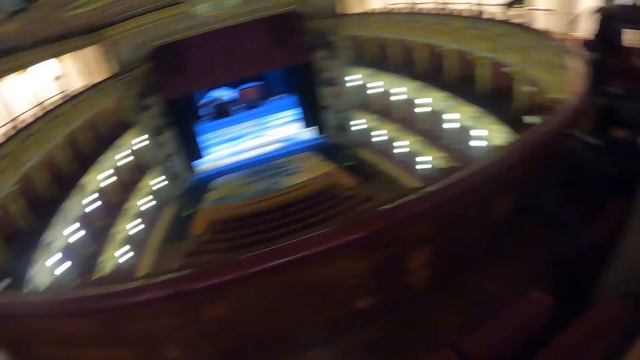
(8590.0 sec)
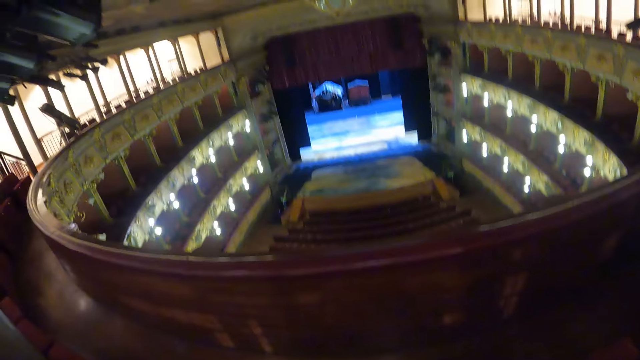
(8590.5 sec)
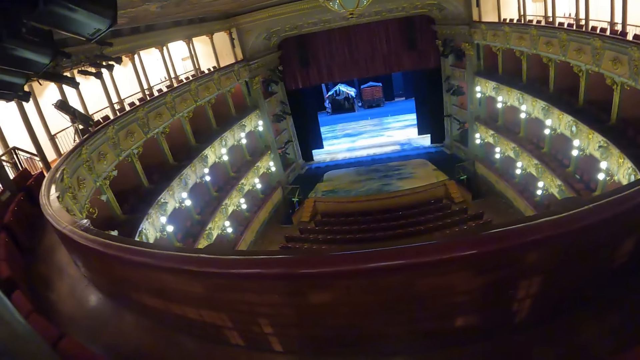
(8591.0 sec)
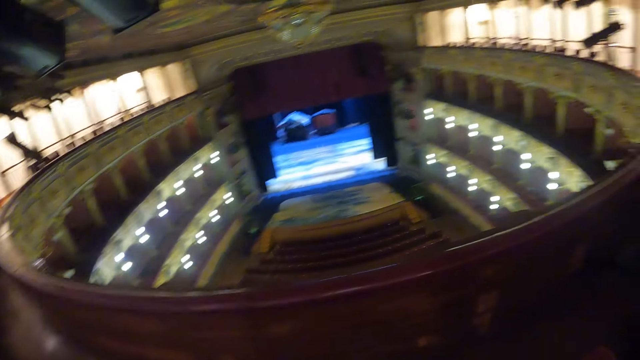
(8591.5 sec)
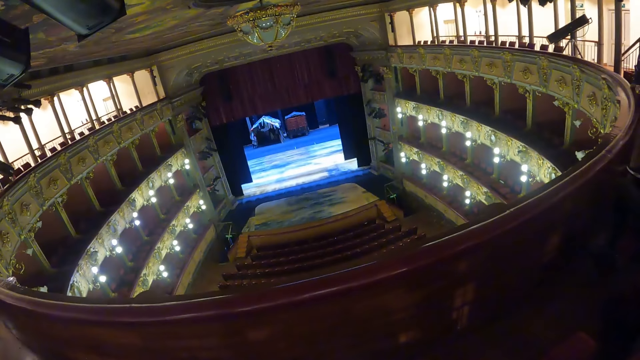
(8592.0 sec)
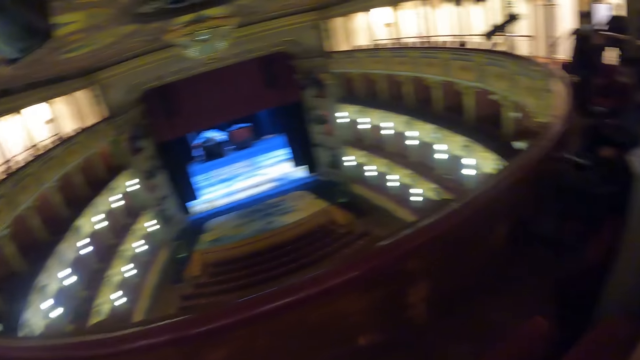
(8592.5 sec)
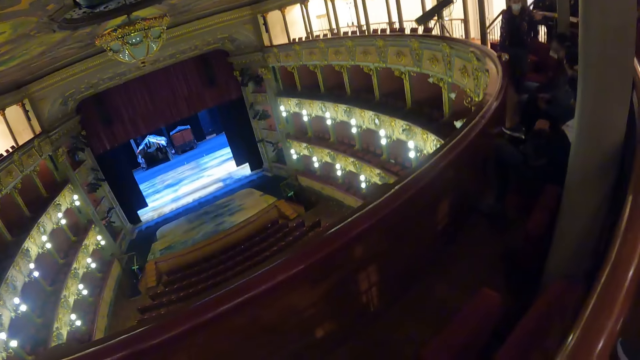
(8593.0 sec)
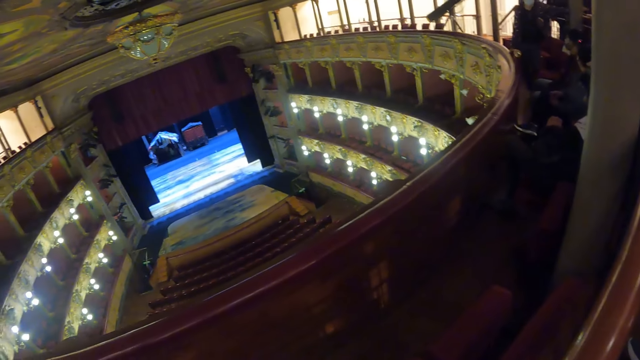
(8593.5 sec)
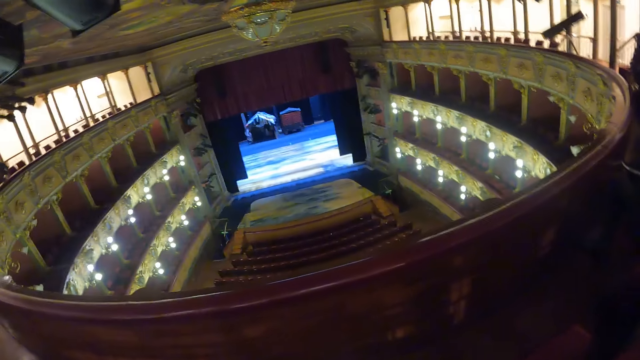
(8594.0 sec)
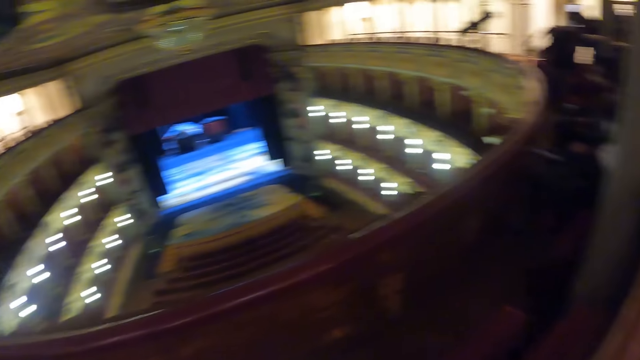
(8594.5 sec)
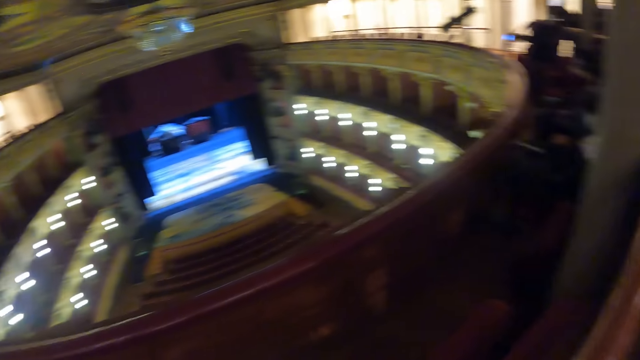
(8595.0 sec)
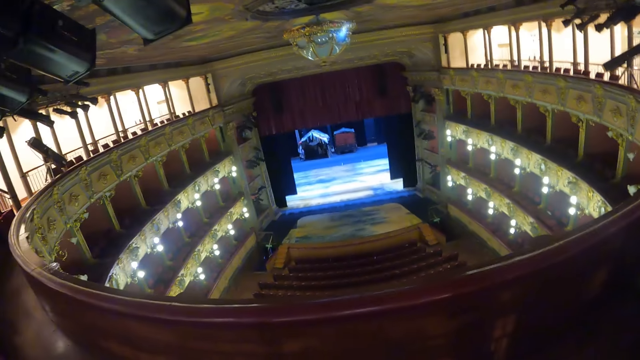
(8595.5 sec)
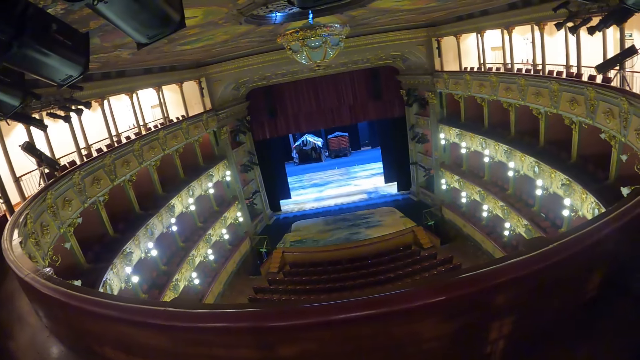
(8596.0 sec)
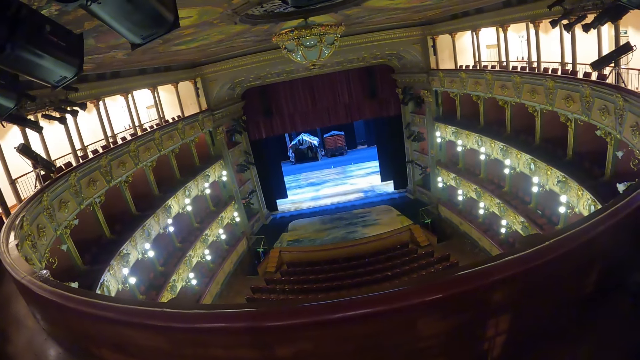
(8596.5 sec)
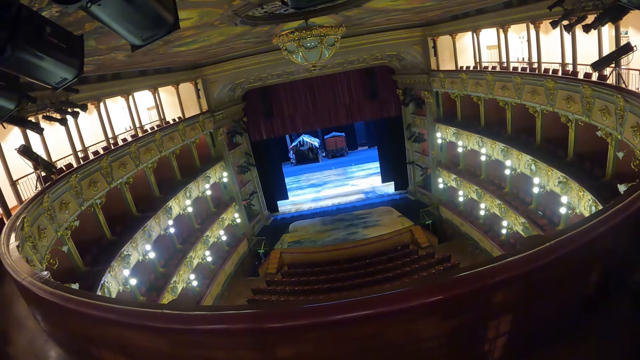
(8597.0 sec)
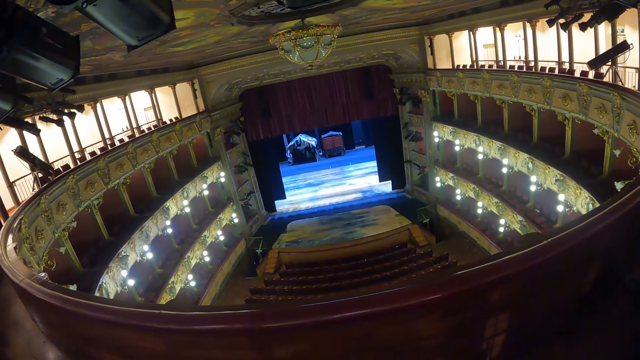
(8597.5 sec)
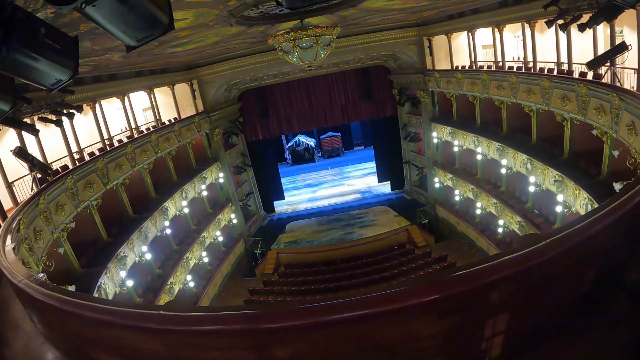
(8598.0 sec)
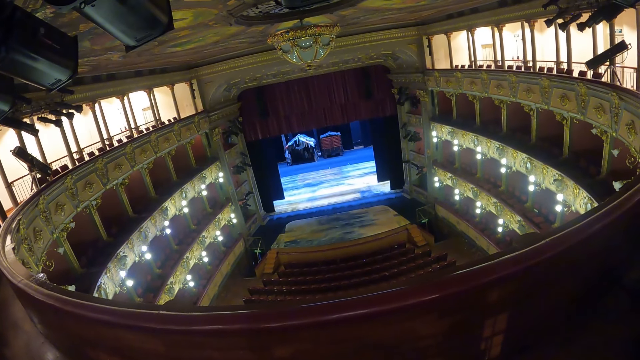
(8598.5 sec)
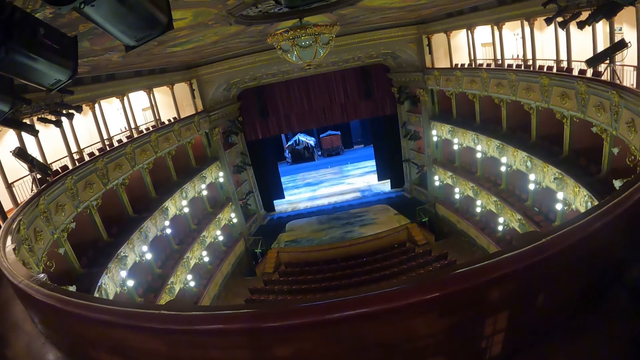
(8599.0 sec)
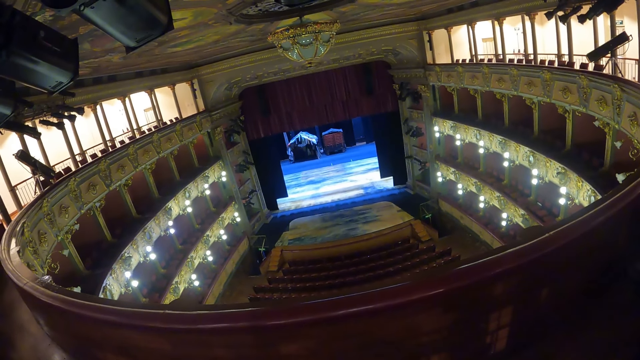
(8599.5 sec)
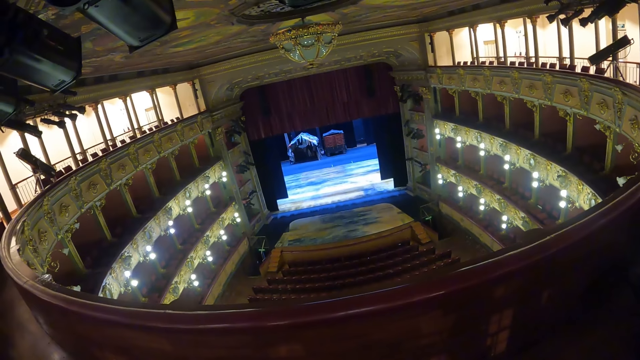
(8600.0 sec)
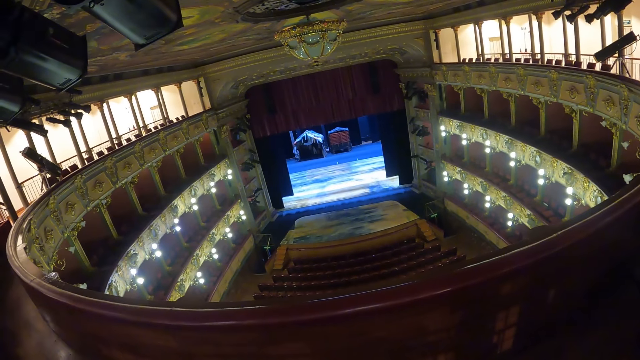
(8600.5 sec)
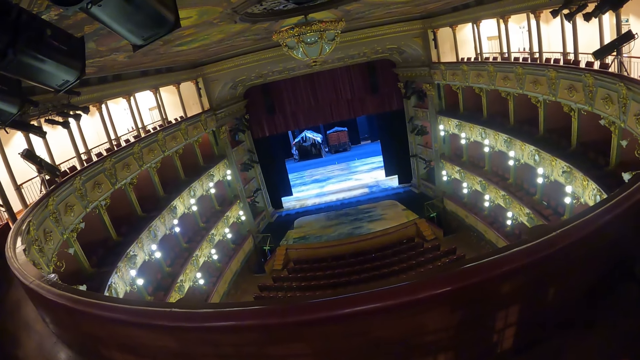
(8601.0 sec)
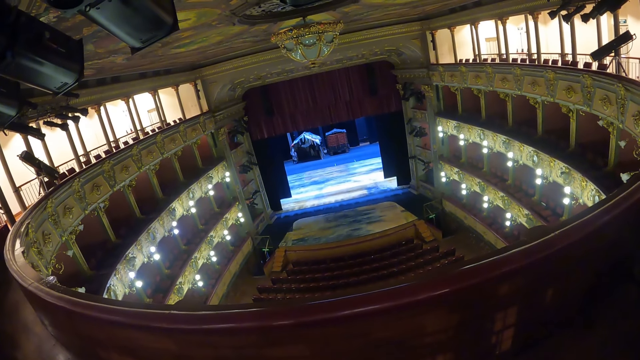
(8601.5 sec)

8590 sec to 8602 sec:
The camera wearer looks at a screen in an amphitheater. They look at people in the amphitheater. They look at the screen in the amphitheater.

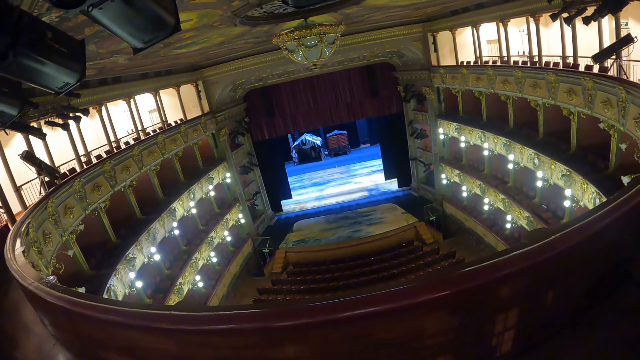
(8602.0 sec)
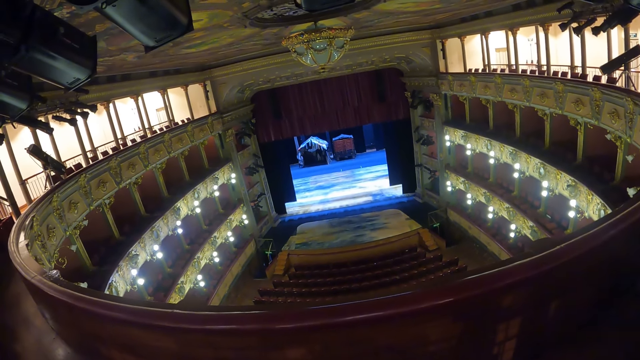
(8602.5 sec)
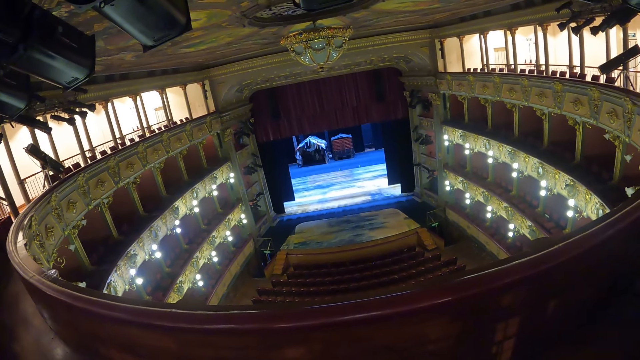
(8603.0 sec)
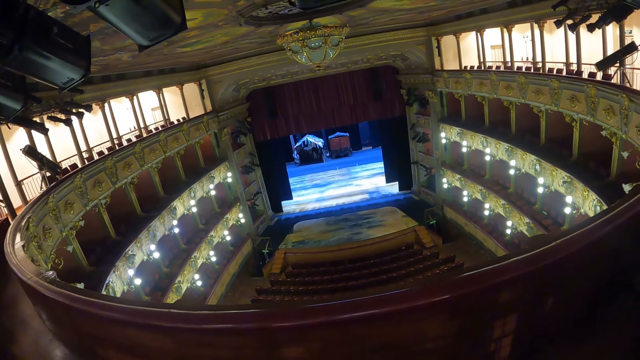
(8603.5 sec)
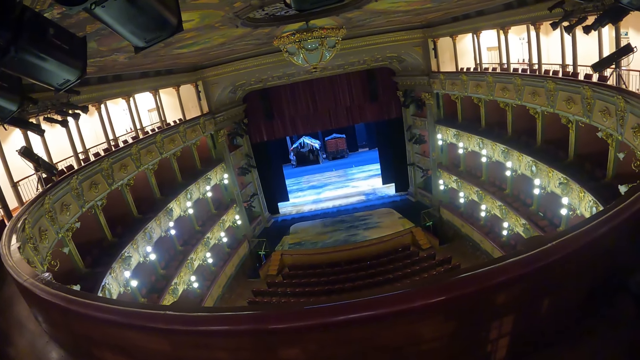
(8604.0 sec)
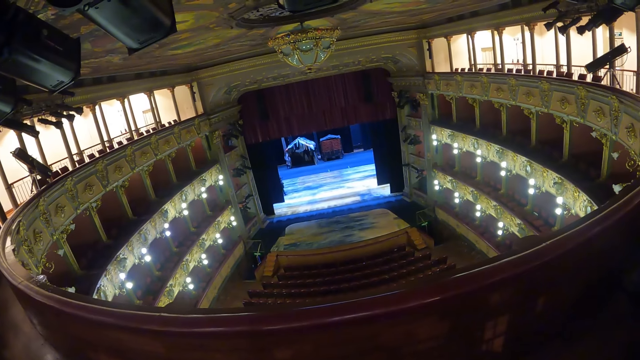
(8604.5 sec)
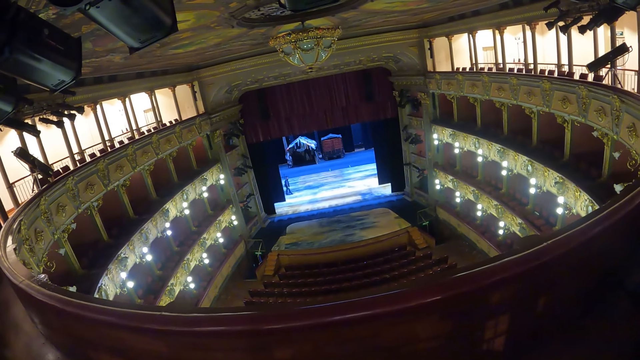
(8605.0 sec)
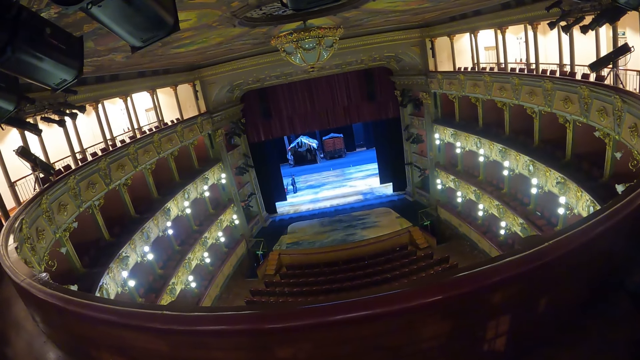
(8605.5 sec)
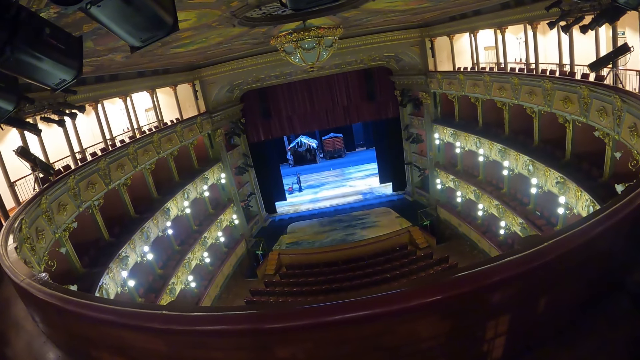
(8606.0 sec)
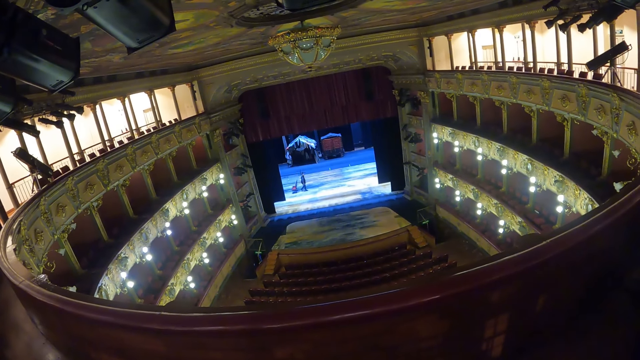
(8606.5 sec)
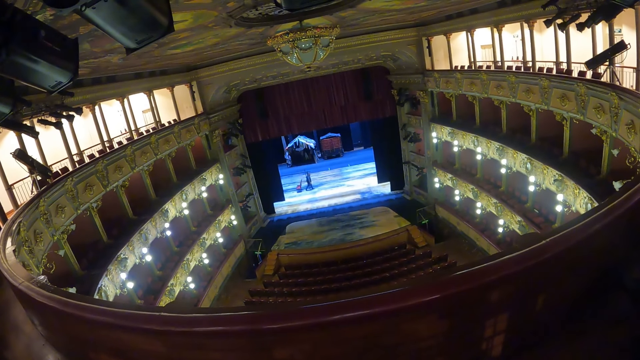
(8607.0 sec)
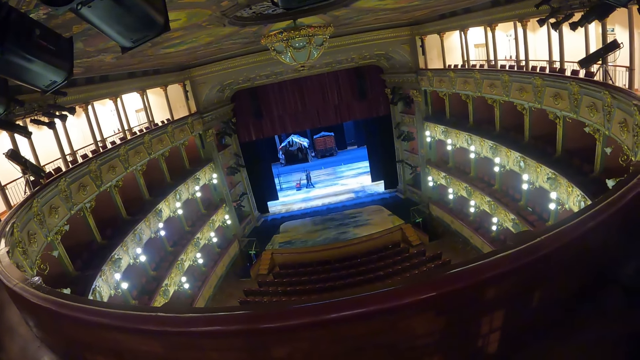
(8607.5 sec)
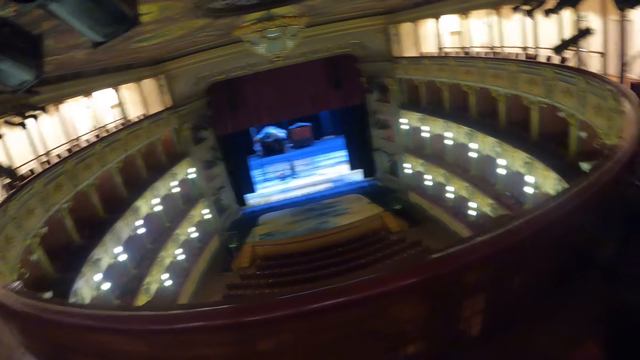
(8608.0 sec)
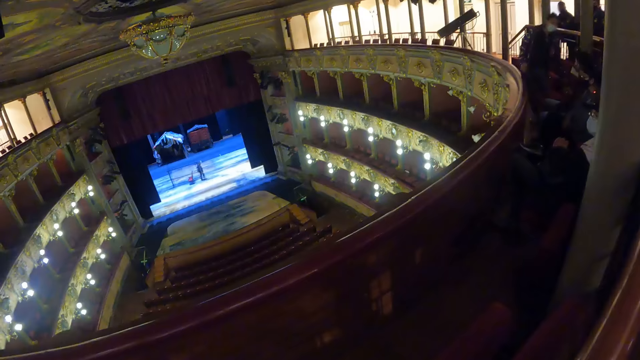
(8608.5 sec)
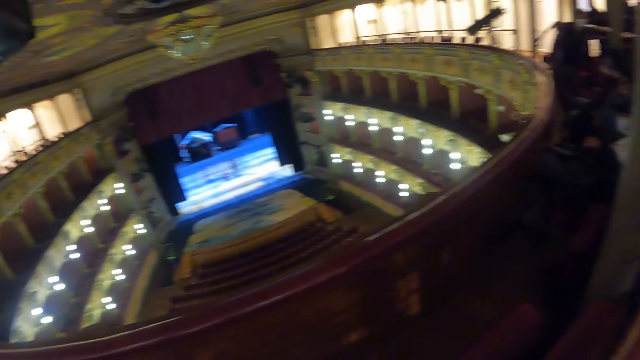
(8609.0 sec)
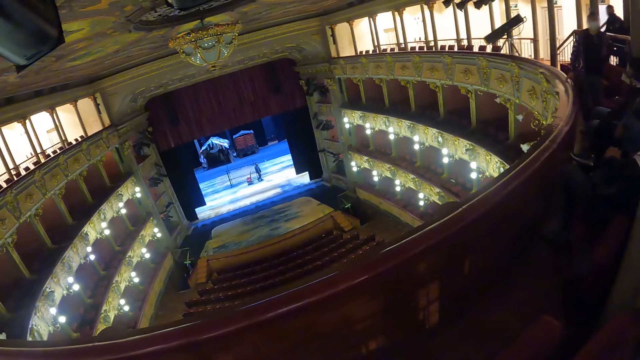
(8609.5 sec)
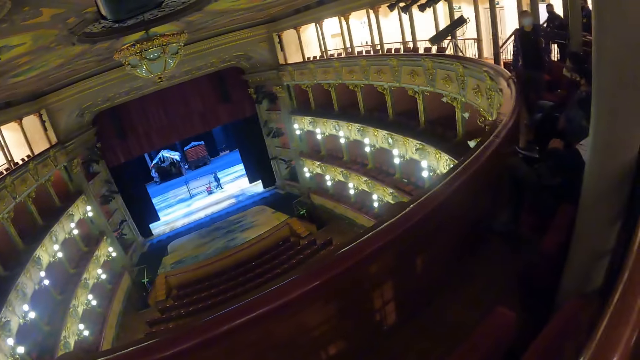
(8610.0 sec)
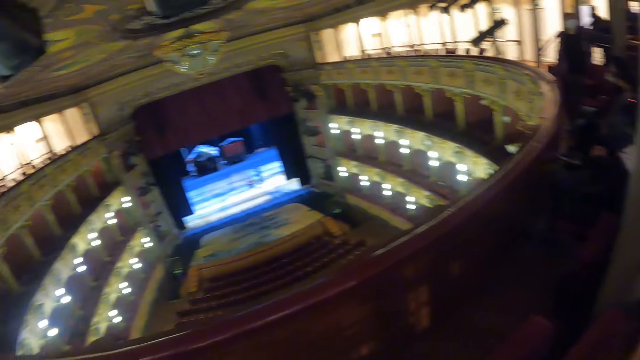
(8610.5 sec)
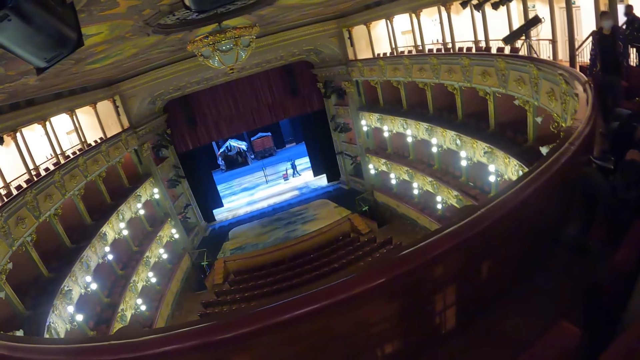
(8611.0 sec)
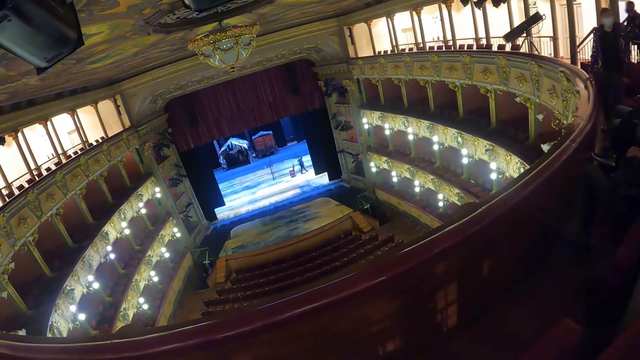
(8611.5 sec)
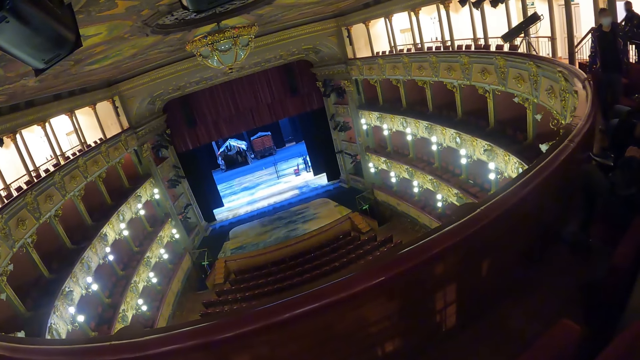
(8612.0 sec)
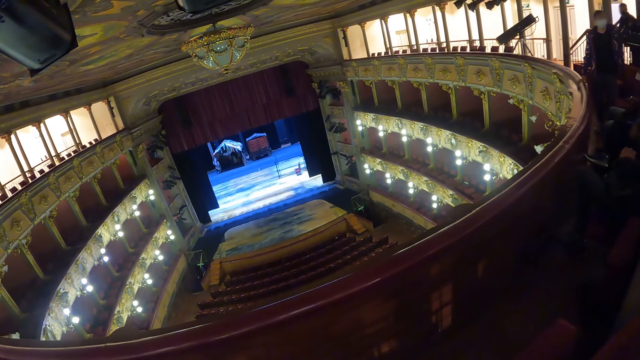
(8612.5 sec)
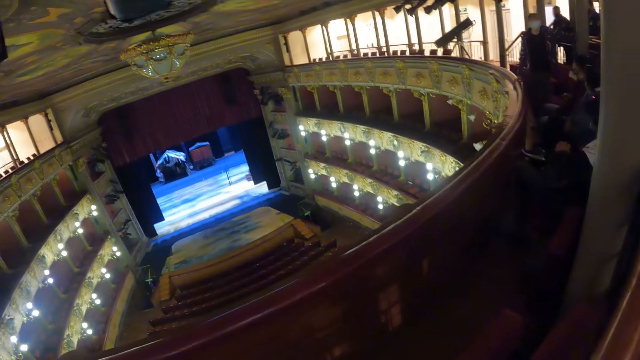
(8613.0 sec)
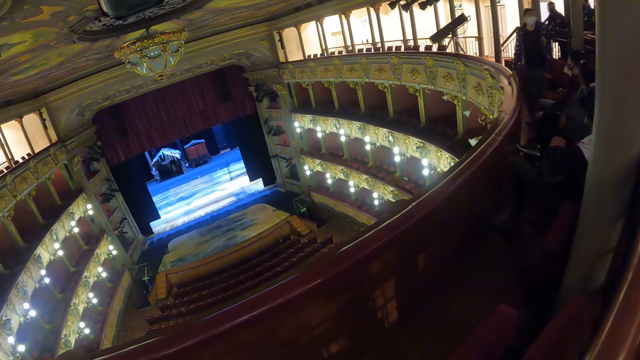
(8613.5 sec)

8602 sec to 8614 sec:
The camera wearer looks at people in an amphitheater. They look around the room. They stare at the television.
